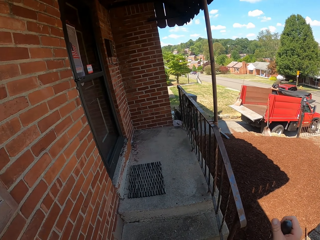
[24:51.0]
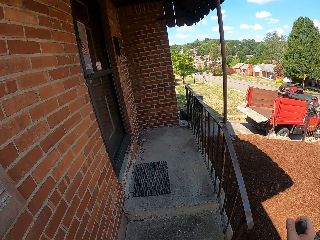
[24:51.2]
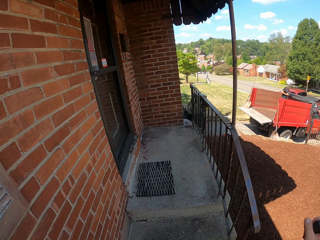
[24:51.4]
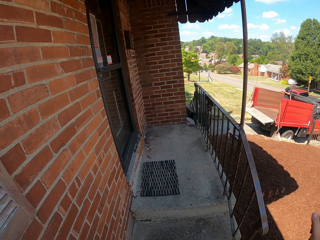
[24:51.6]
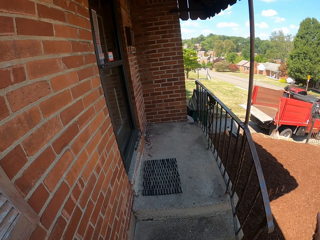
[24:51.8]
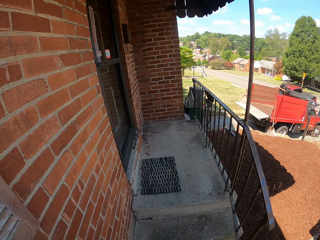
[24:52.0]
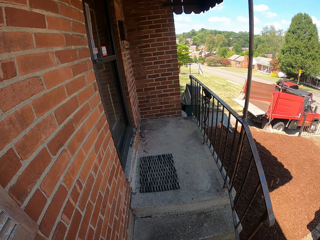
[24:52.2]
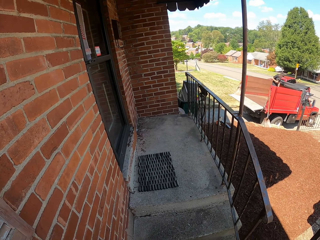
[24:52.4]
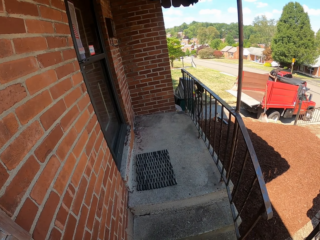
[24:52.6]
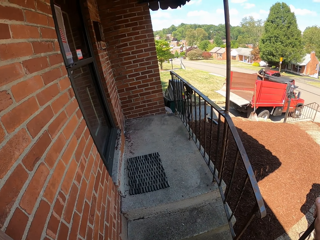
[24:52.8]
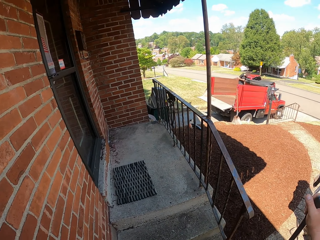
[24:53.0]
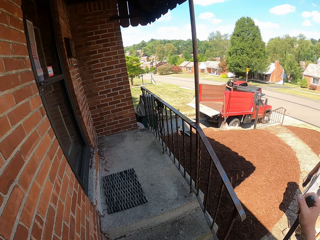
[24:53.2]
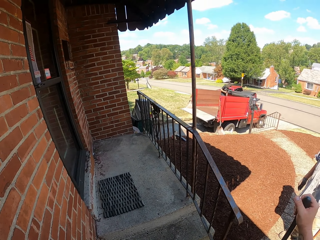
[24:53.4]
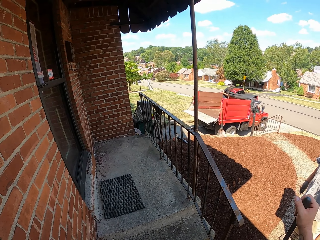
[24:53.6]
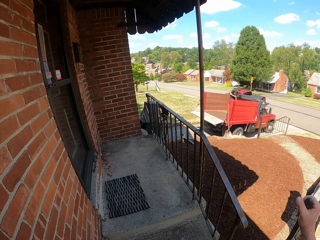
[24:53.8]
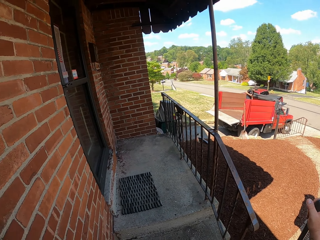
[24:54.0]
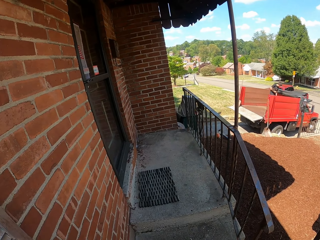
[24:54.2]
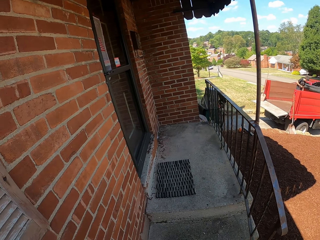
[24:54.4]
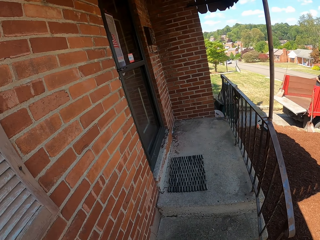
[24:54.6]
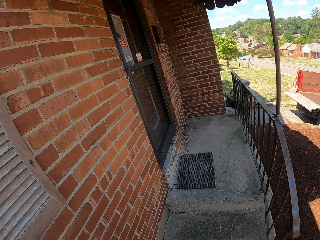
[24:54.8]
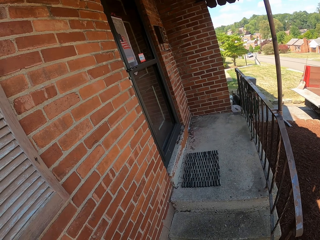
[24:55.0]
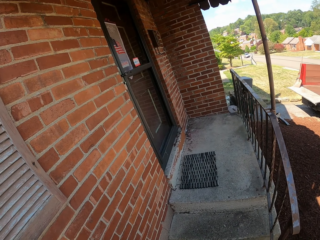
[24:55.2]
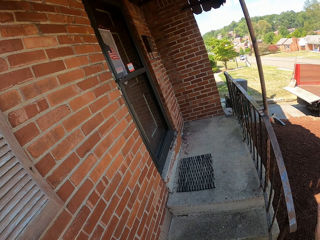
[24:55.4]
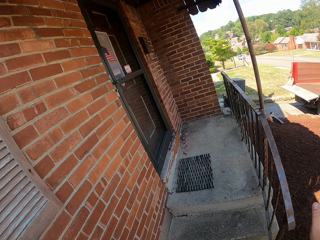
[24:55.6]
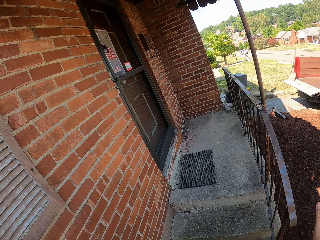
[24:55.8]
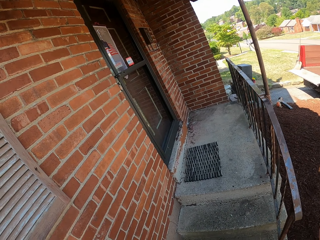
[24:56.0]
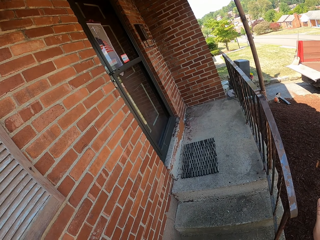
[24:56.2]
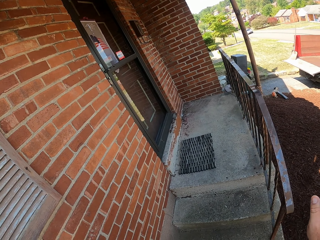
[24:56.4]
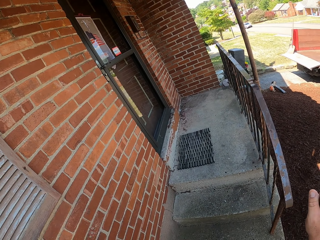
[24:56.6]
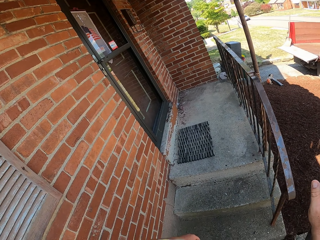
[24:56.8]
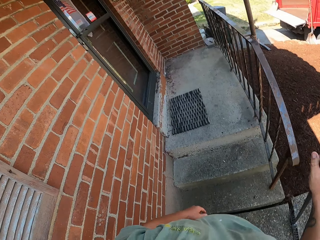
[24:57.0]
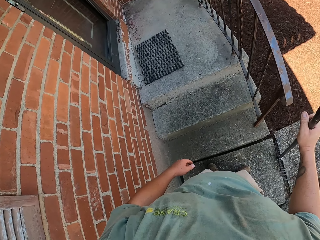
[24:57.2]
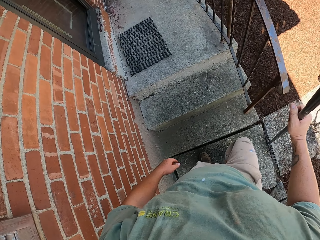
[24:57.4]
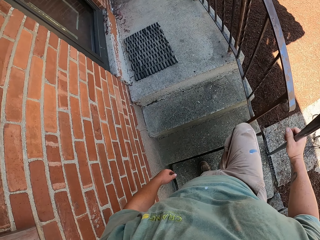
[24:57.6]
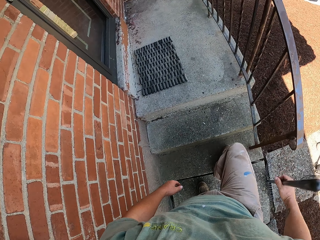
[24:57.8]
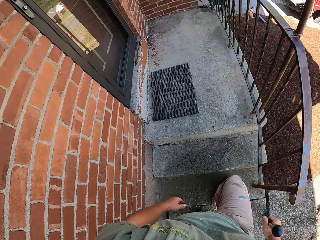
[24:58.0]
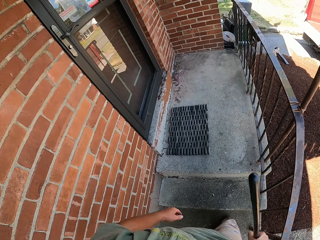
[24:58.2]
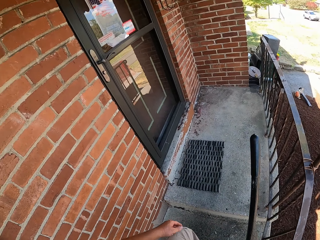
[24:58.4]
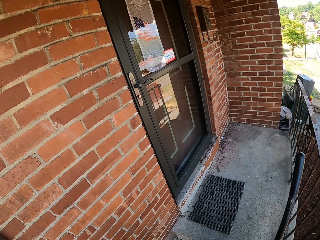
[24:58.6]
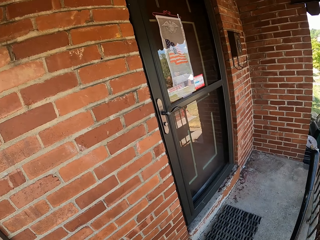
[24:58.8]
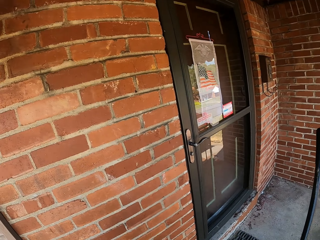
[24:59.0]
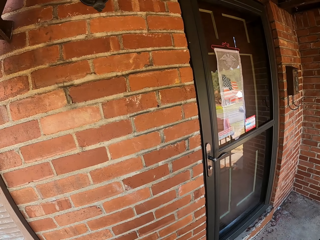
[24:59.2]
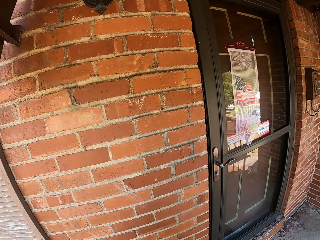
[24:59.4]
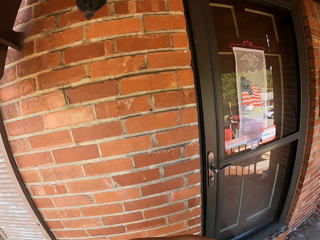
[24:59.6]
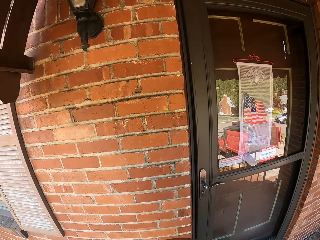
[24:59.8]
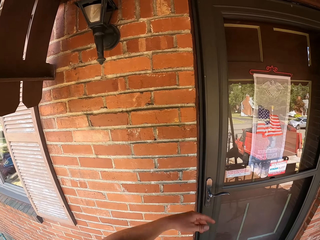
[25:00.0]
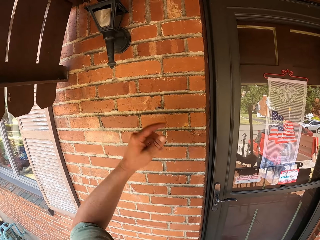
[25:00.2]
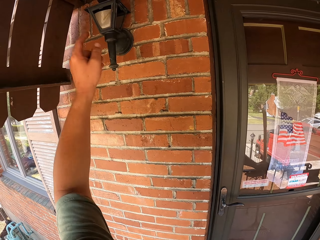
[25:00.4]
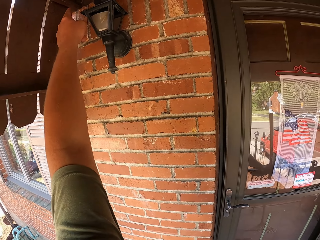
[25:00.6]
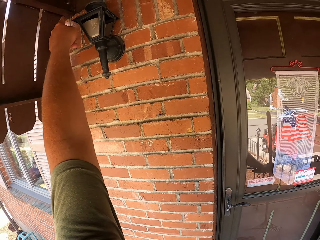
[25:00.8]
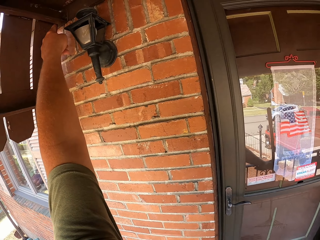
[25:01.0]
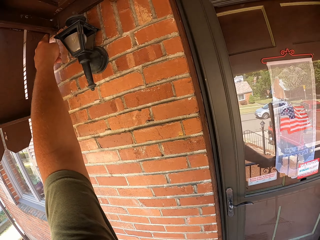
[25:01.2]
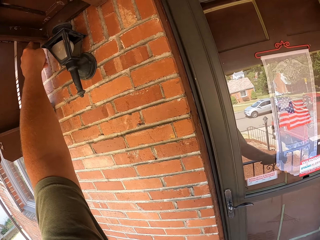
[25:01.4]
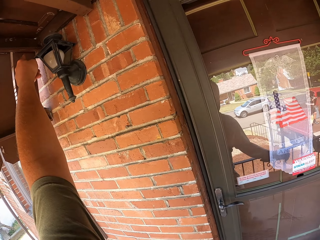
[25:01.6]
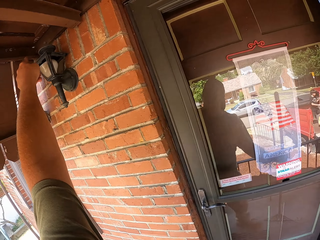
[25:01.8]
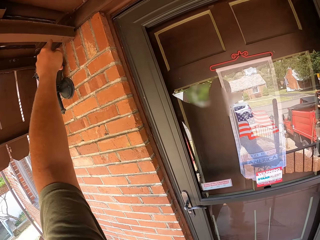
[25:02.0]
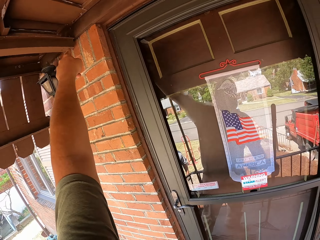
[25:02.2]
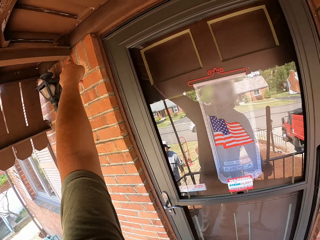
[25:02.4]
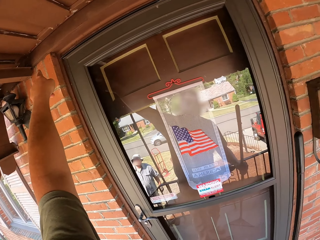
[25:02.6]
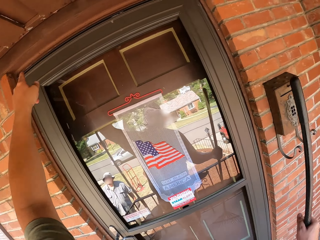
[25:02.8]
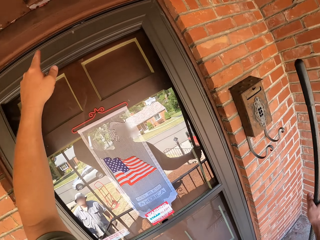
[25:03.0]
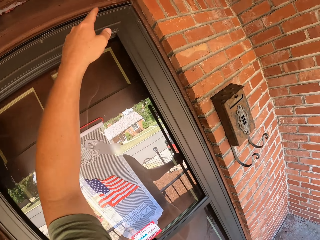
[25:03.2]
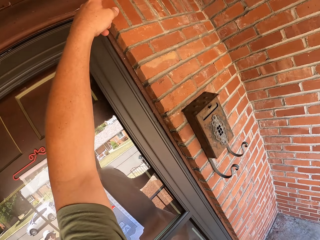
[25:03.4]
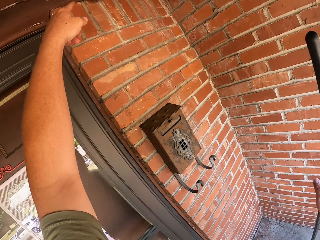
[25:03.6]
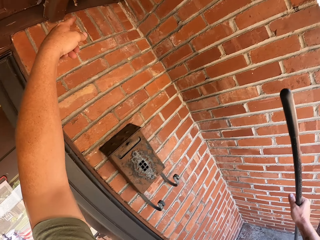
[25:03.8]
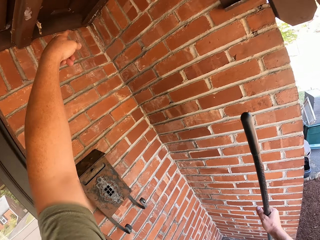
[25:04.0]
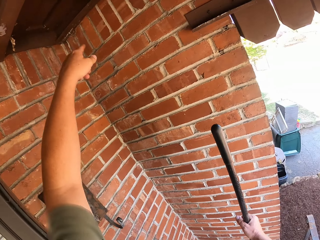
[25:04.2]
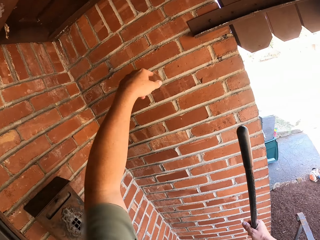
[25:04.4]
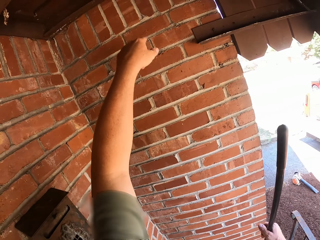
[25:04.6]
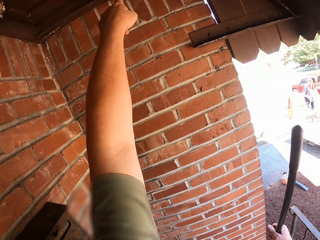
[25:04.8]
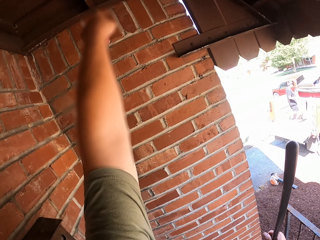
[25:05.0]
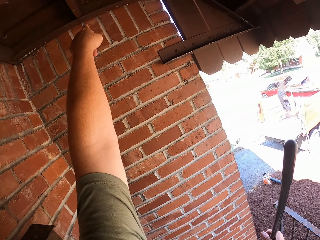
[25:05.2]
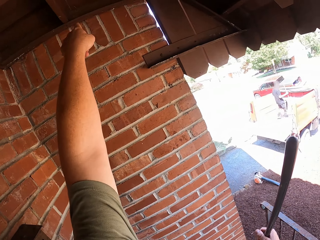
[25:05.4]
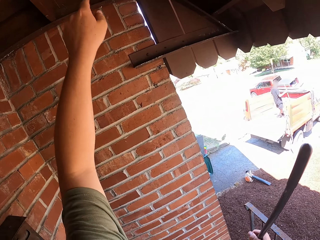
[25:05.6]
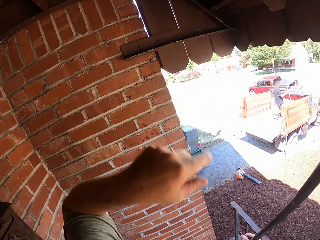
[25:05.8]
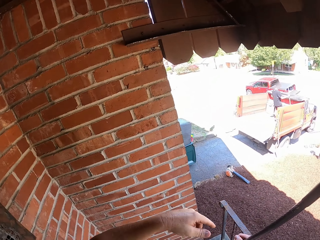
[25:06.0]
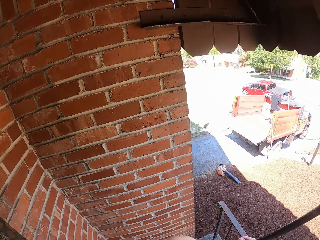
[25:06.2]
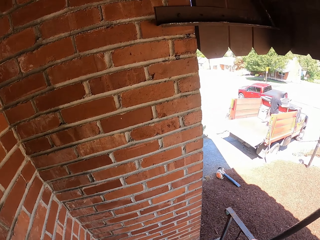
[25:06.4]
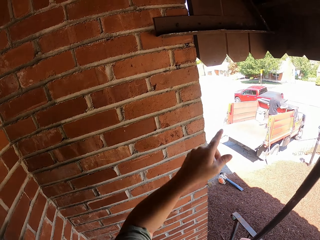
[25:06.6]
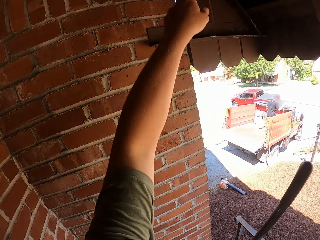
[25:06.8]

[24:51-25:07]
The camera wearer walks up the stairs. They point at the roof top.

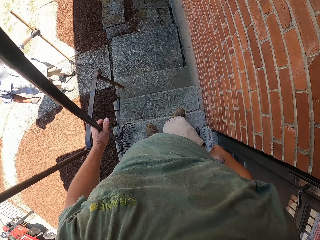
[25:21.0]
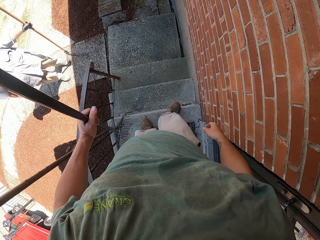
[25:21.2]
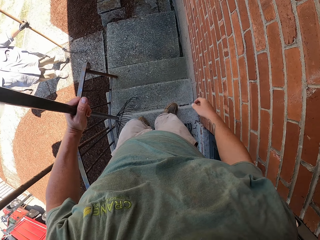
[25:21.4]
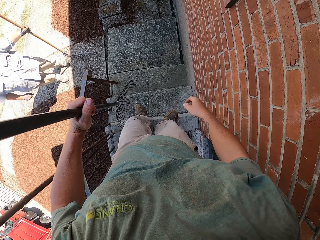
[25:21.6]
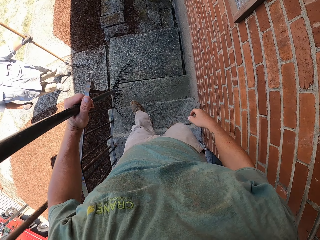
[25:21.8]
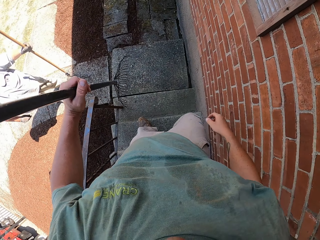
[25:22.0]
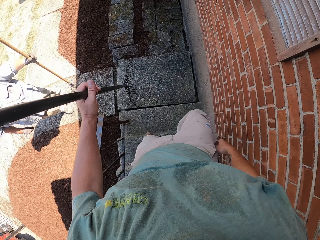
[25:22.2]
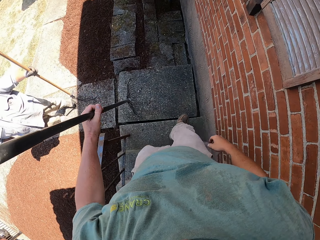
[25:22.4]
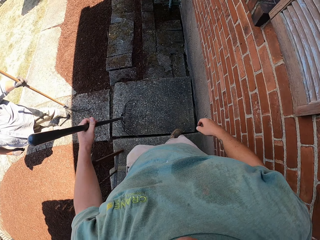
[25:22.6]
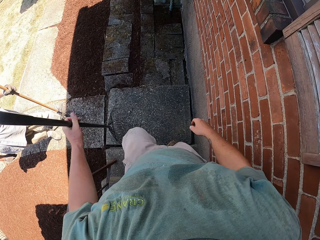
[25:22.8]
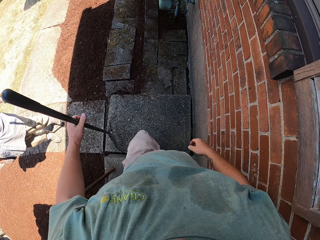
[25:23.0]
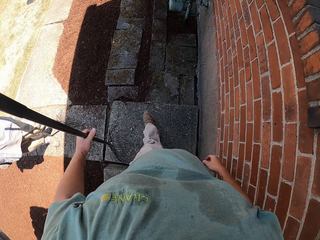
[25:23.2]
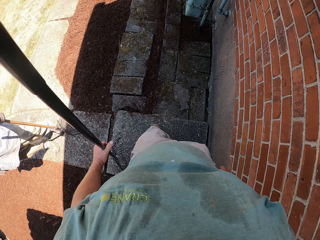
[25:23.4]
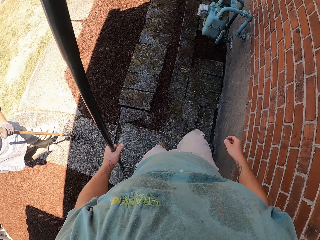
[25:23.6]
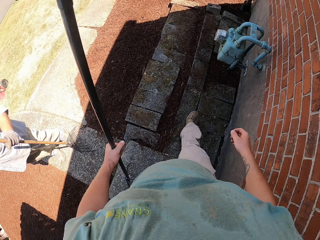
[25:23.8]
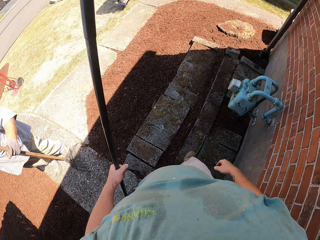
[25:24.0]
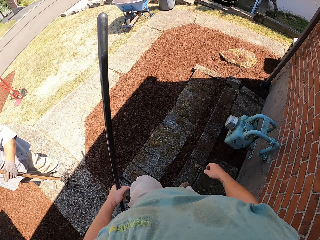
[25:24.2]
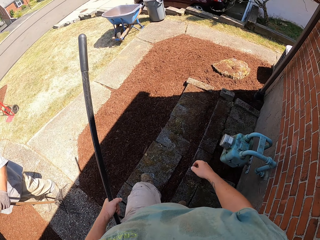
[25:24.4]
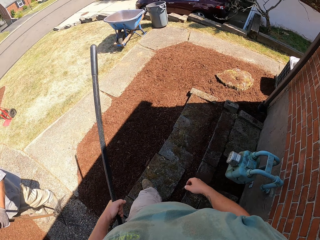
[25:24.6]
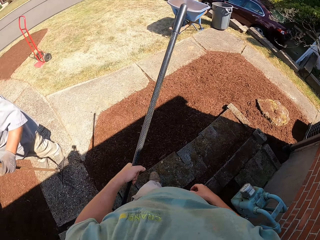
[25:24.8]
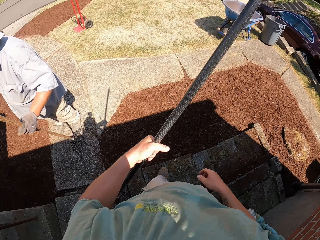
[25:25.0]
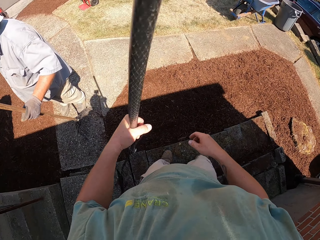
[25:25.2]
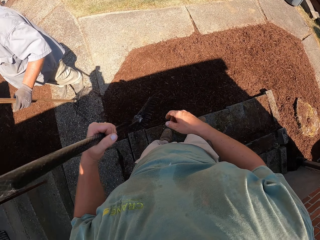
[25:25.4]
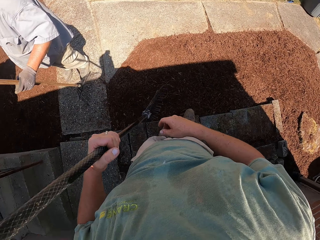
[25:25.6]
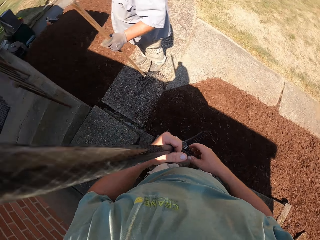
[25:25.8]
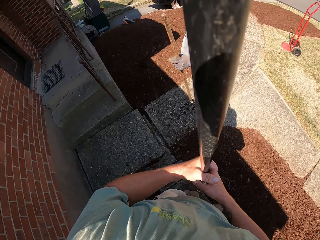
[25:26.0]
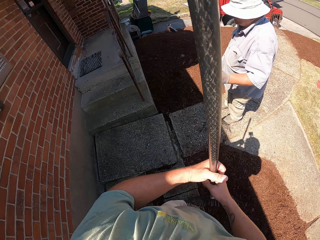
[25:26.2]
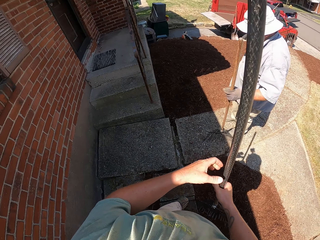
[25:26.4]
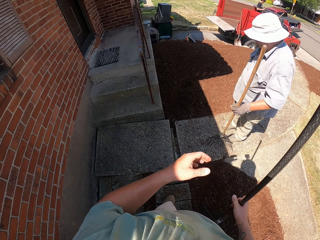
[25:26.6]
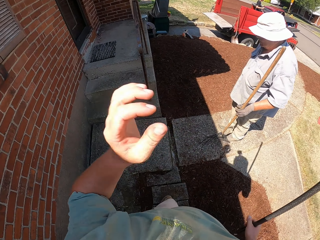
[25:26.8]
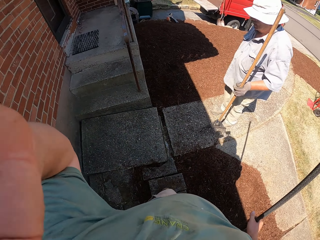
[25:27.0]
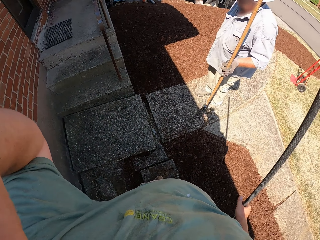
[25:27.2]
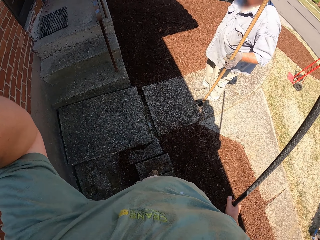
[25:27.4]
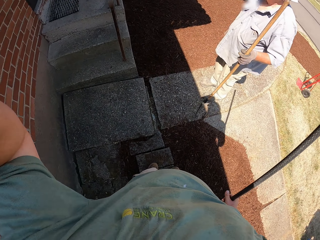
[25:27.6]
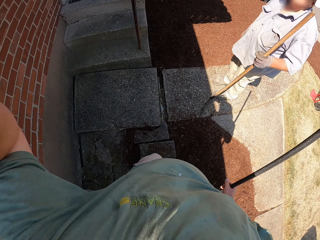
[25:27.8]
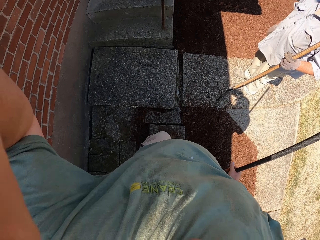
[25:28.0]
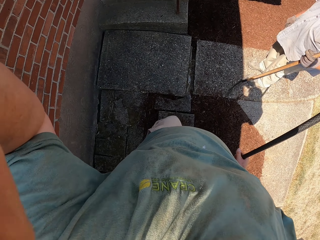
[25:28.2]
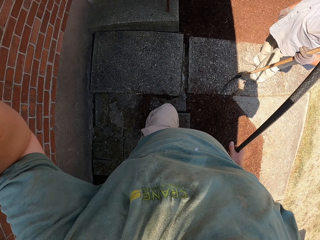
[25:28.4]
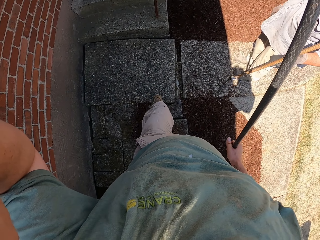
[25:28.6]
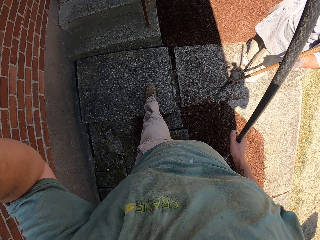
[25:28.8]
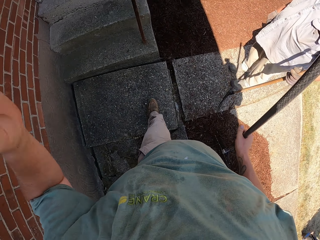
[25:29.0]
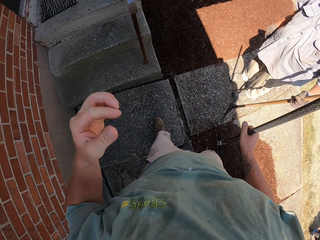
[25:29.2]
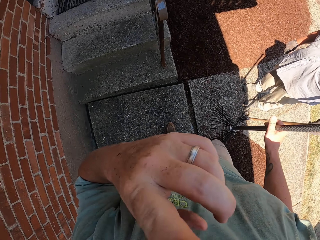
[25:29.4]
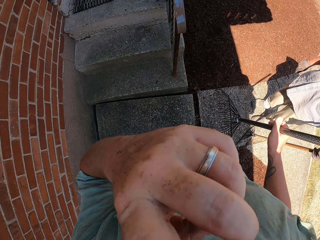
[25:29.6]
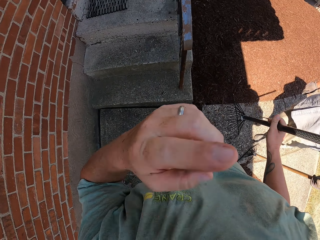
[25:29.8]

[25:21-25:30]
The camera wearer walks down the stairs. A man holds a lawn rake while standing. The camera wearer adjusts the camera.
